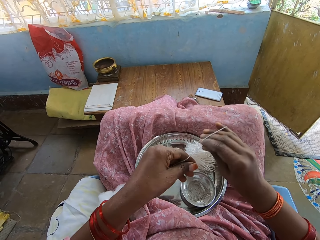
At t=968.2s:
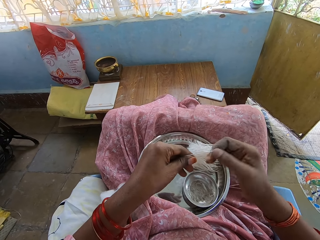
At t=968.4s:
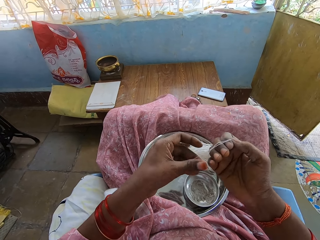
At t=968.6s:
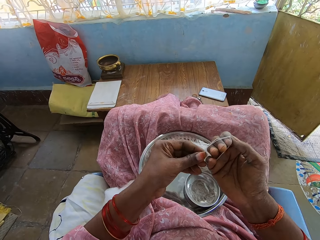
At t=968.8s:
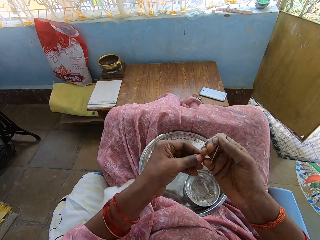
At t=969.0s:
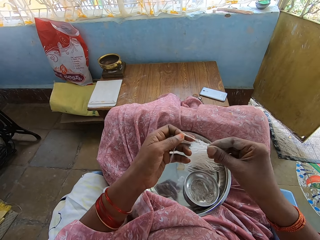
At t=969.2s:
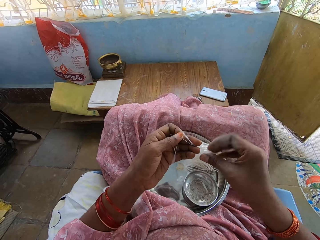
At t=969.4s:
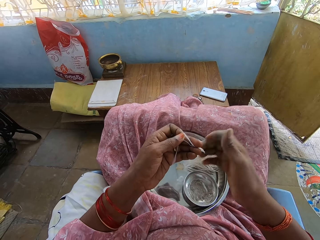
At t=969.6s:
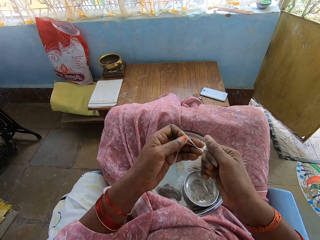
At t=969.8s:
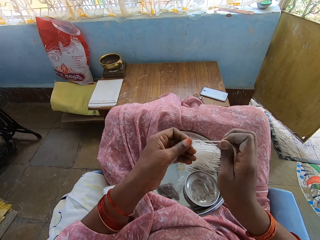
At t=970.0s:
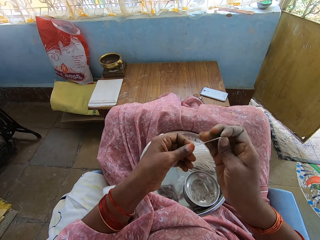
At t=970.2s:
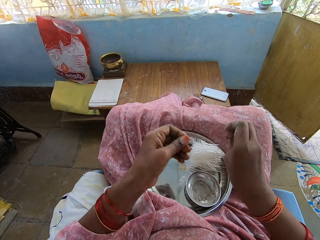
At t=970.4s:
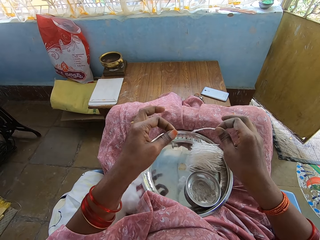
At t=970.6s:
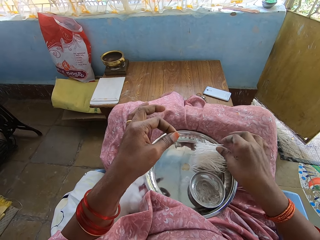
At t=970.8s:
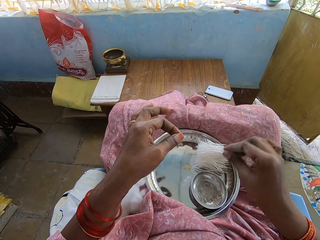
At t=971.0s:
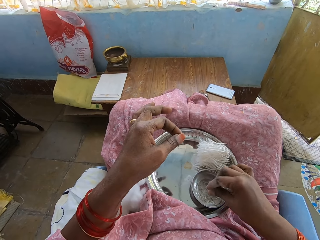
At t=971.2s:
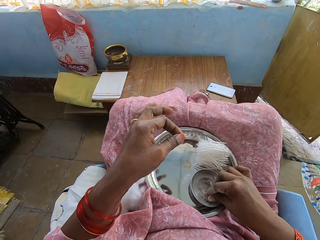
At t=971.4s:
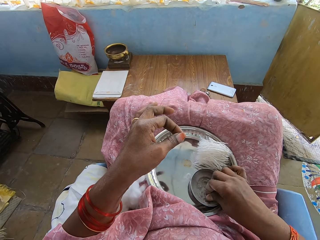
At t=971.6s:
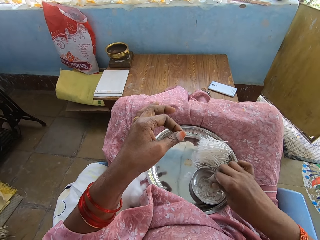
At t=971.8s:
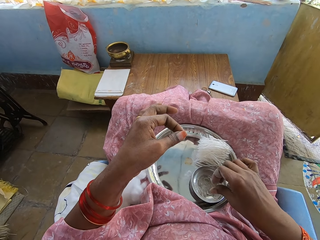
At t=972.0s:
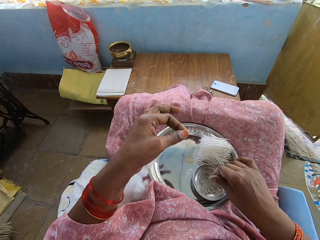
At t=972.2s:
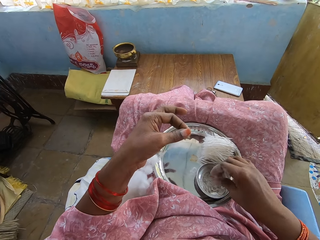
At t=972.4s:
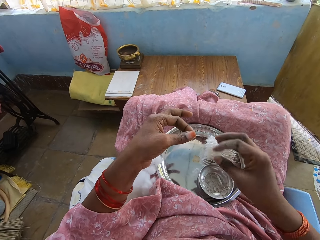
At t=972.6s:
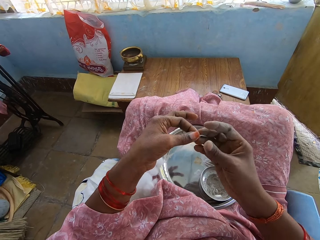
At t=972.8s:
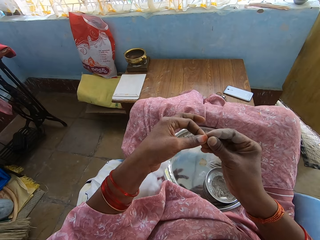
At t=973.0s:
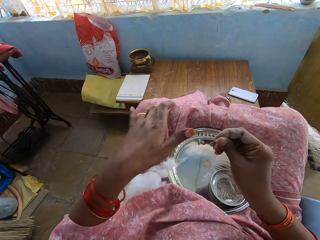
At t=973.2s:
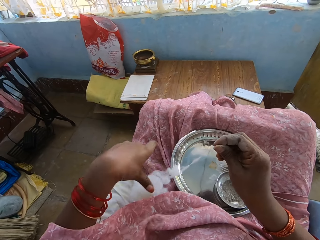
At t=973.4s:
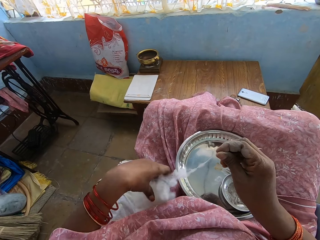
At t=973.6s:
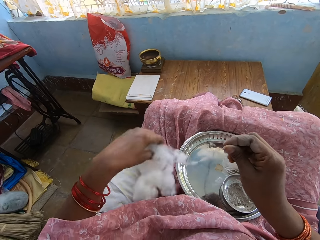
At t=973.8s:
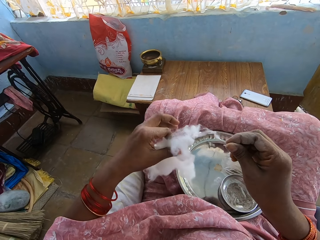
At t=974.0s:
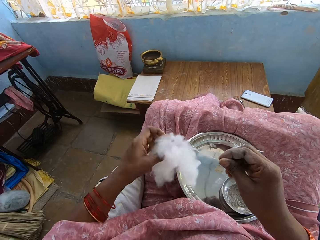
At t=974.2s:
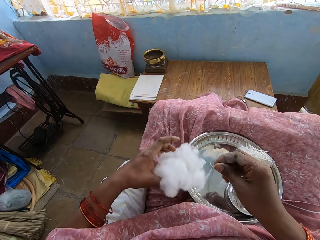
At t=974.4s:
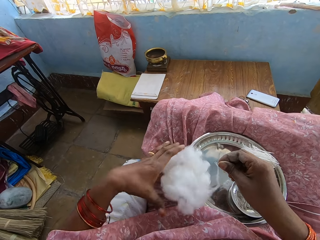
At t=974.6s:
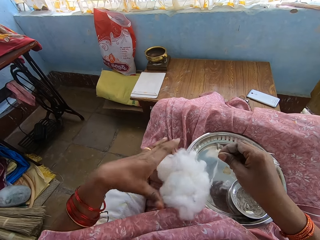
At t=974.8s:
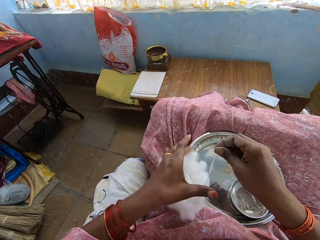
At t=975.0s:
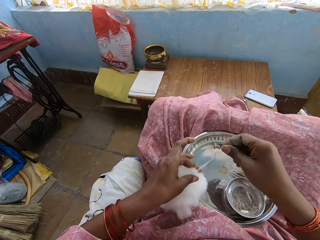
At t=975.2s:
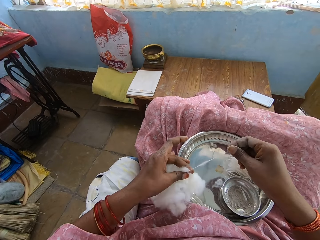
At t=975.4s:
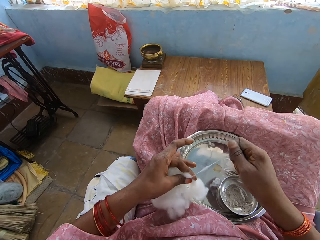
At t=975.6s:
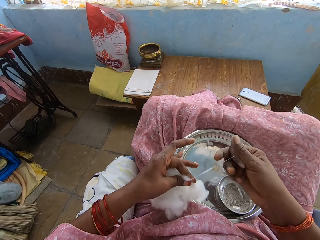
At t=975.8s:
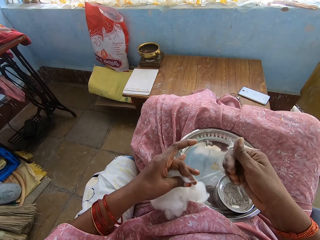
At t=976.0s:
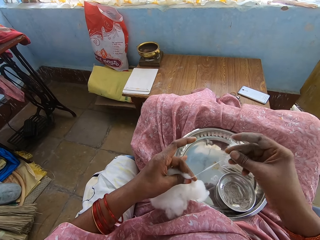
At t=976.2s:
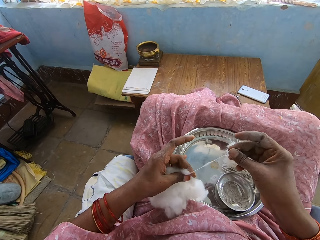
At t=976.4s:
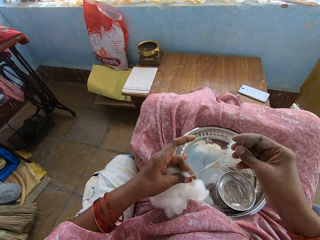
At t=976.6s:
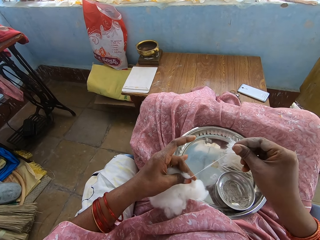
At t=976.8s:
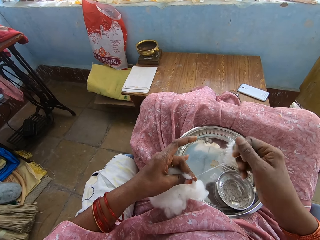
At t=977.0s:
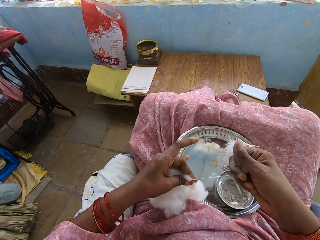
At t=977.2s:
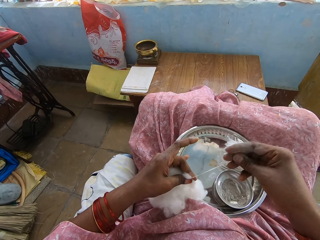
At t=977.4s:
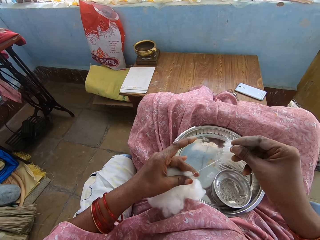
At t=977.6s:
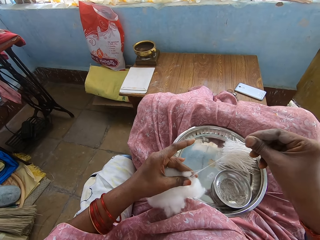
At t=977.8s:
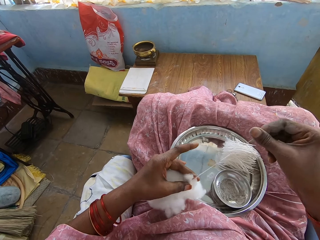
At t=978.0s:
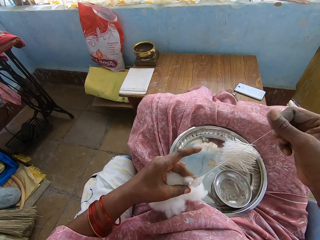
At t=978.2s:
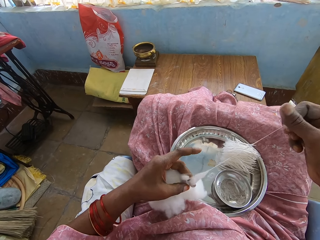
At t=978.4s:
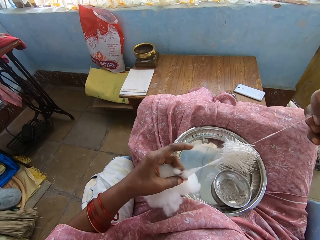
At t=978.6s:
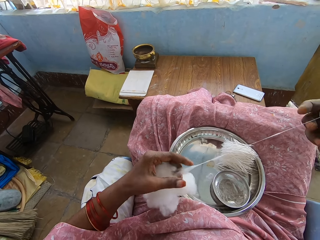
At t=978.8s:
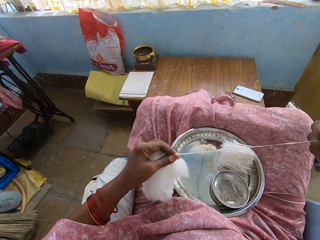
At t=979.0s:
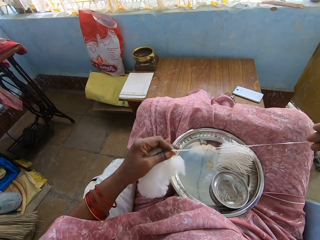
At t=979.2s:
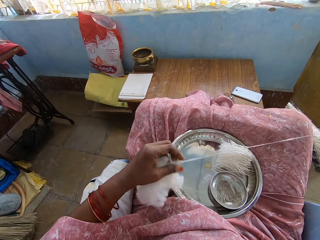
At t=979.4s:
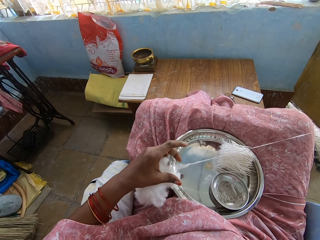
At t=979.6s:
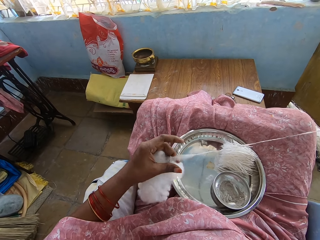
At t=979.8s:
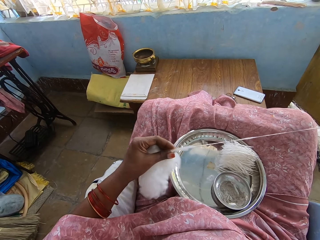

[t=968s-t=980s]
The camera wearer folds the cotton with the right hand. They cut the cotton with the right hand. They drop the cotton with the right hand. They touch the powder with the right hand. They hold the cotton with the right hand. They pick up the cotton with the left hand. They pull the cotton with the right hand.

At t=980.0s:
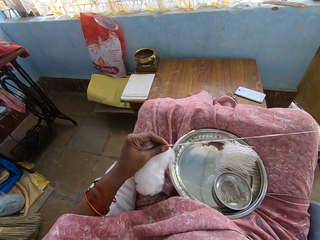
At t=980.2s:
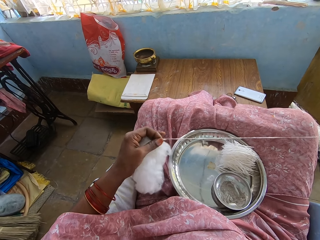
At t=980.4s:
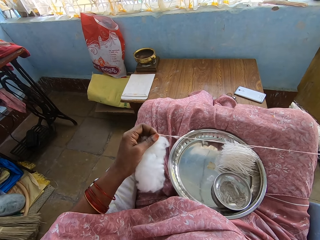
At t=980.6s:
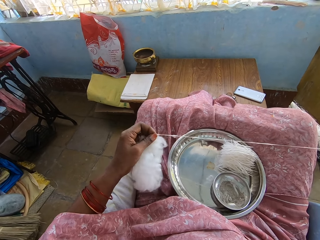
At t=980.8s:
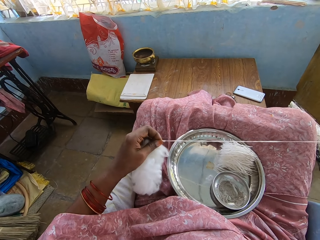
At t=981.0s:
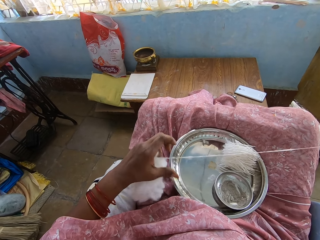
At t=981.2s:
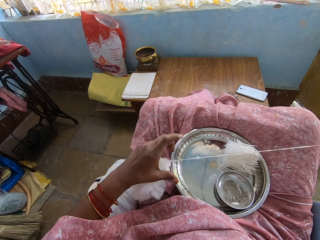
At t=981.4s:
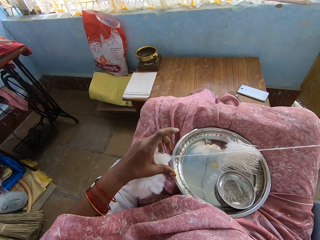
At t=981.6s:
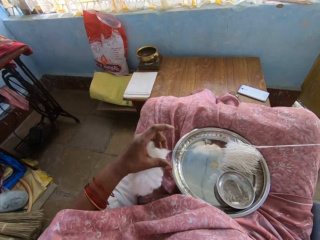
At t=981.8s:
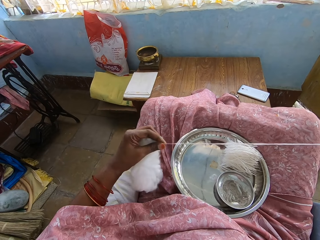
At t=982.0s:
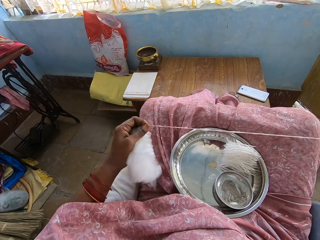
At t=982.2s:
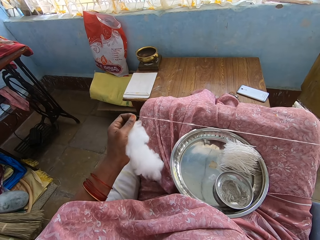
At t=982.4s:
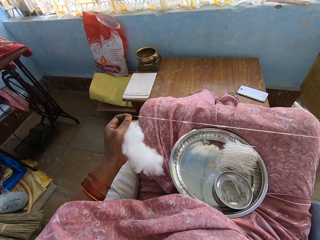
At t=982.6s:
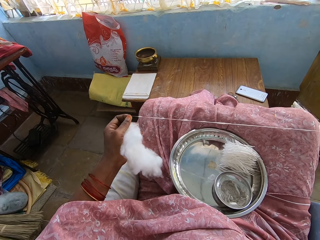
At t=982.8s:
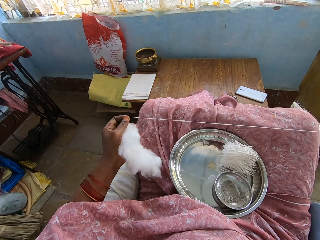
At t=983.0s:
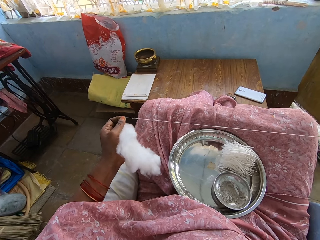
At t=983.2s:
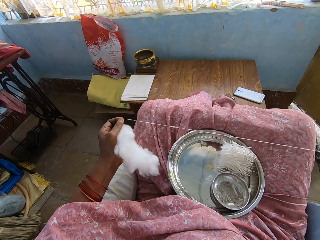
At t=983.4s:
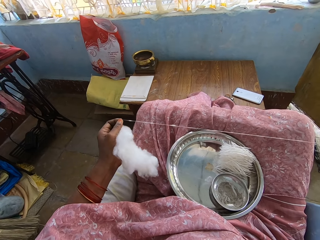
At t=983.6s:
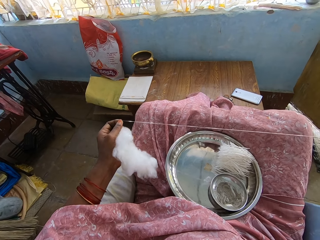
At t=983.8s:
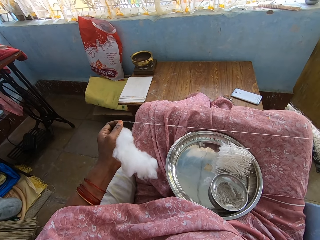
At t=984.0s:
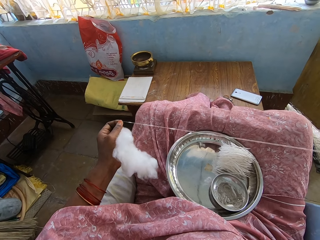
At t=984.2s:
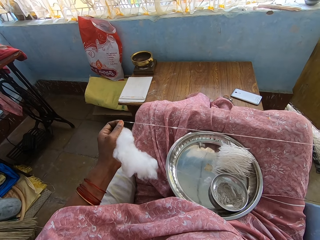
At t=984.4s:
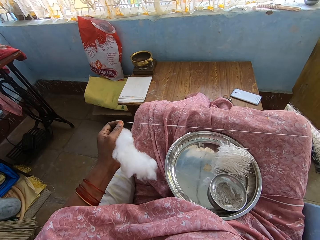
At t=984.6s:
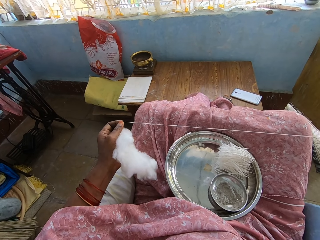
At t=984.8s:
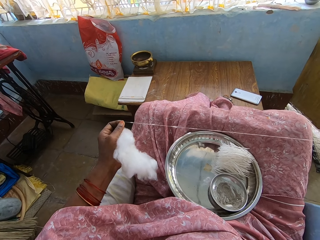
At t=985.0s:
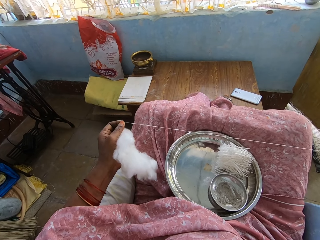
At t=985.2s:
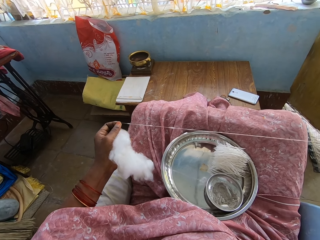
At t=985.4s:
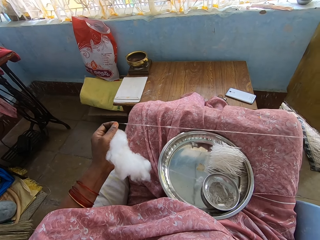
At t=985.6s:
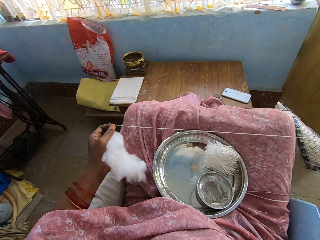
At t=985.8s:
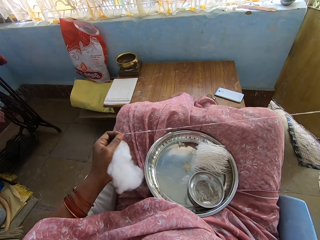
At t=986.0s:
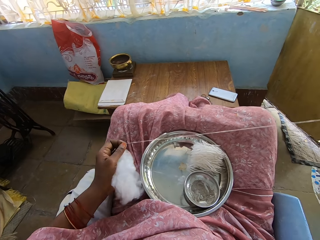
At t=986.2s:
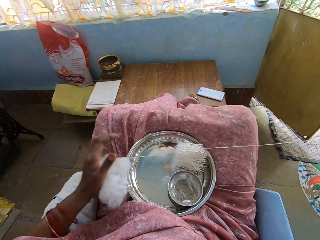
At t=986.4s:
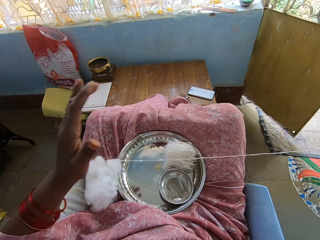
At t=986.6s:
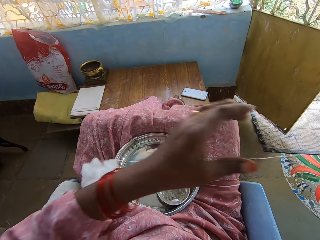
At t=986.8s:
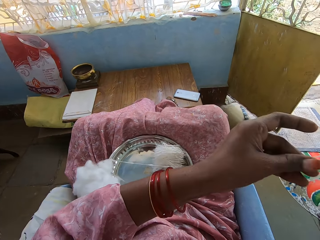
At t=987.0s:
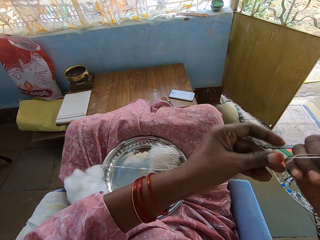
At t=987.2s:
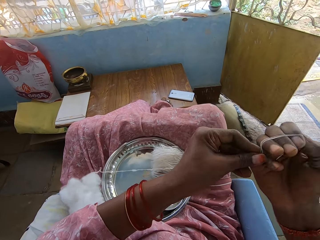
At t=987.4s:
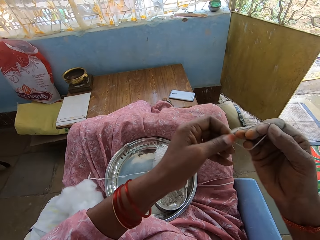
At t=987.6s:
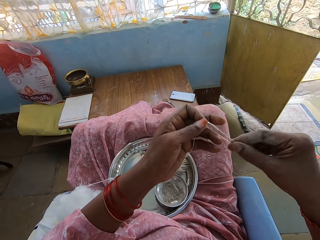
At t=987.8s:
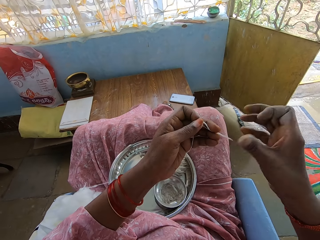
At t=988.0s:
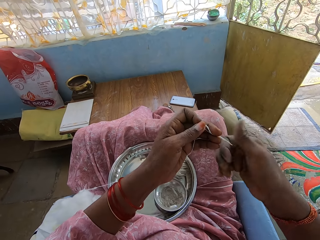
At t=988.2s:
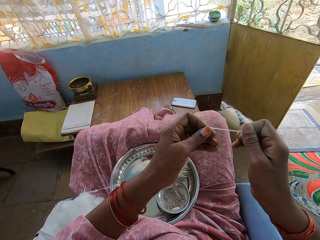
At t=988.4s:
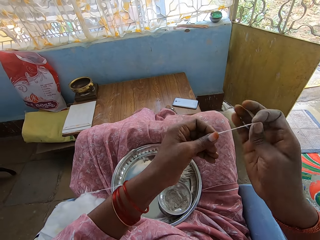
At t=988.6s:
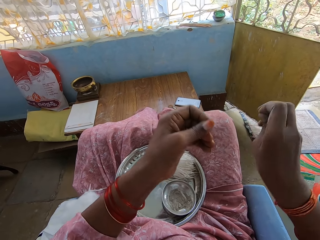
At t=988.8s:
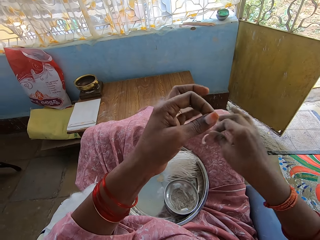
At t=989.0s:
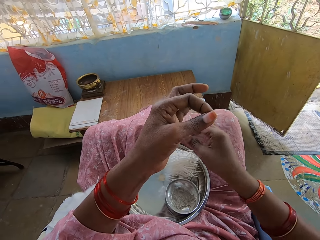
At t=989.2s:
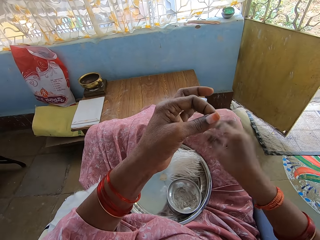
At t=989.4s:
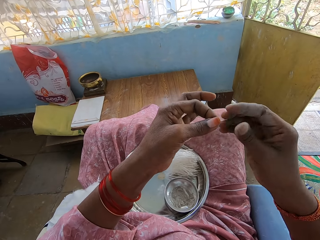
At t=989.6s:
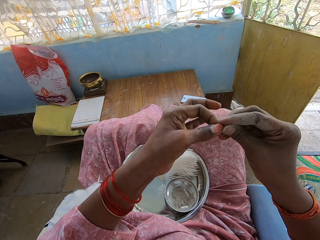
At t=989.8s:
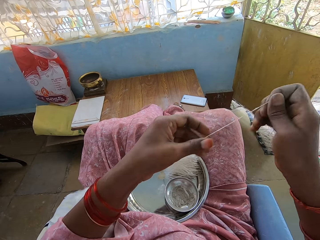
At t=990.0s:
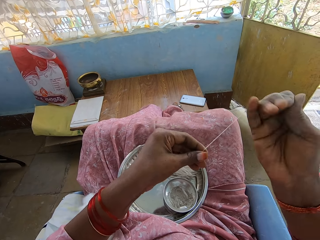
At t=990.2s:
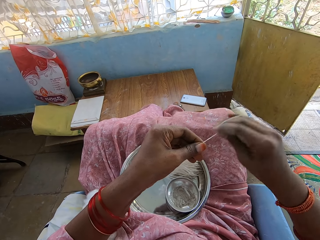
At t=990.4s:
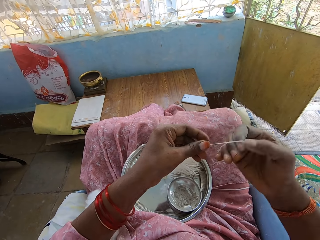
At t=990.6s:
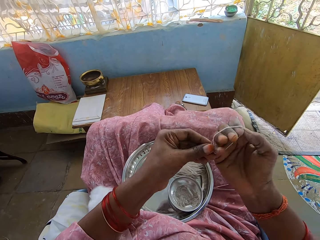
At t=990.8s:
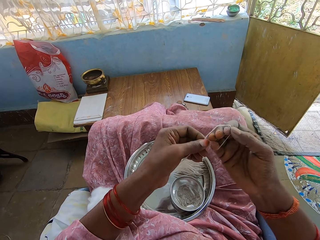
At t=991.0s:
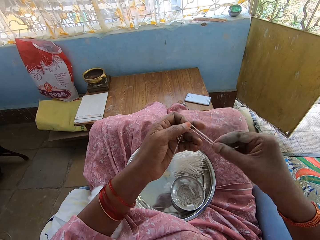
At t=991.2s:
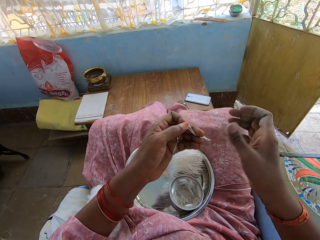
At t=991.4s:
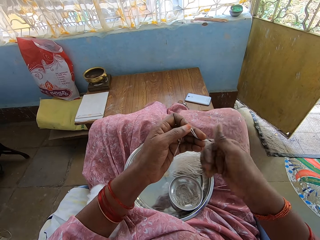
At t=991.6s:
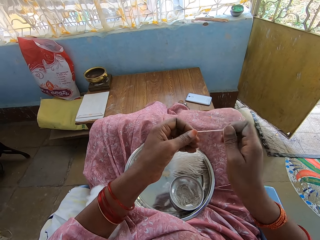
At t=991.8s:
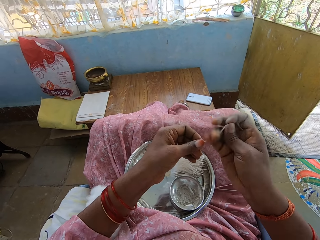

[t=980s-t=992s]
The camera wearer moves the left hand. They fold the cotton with the right hand. They cut the cotton with the right hand. They drop the cotton with the right hand. They fold the cotton with the right hand.
